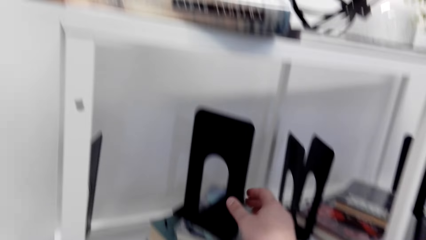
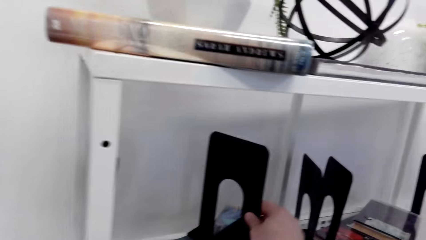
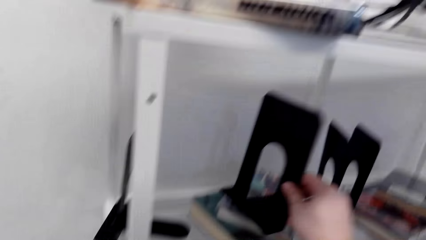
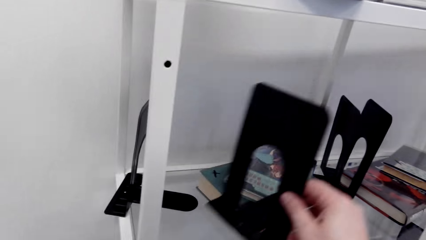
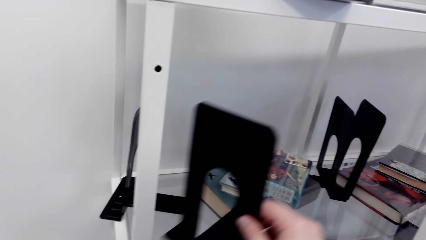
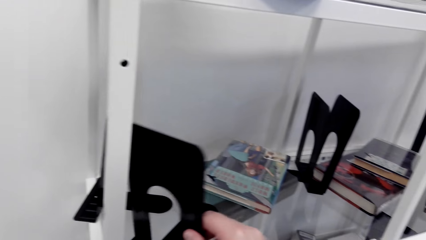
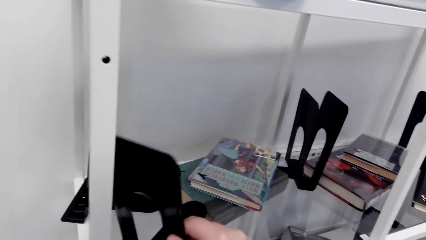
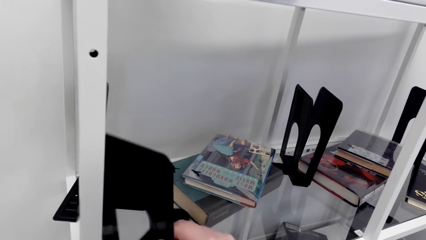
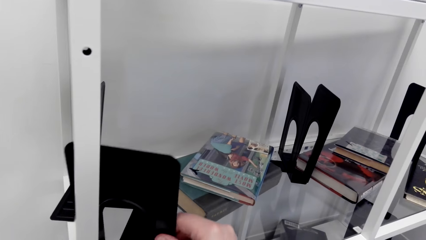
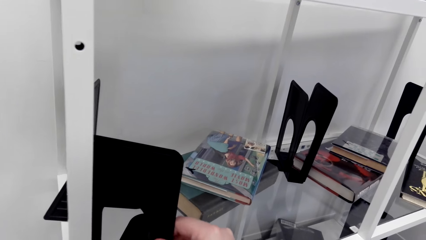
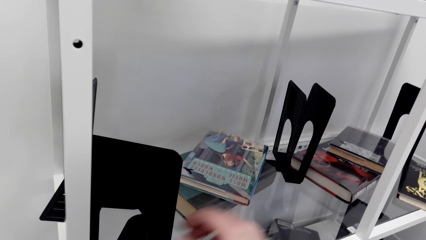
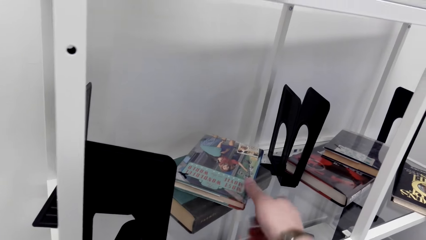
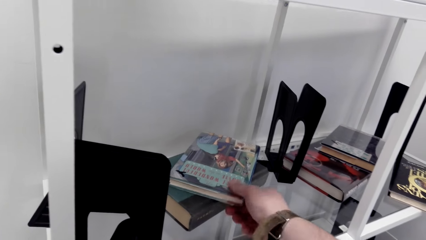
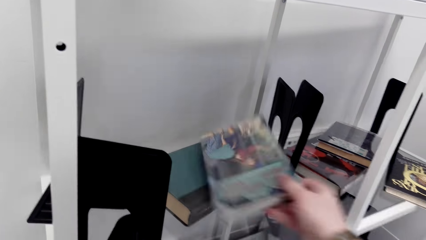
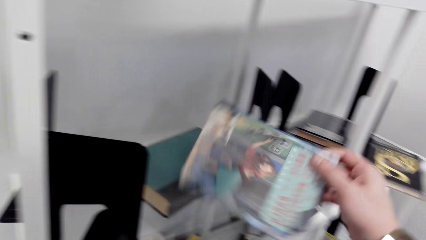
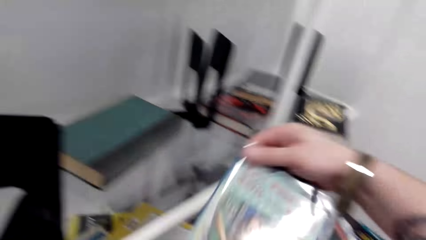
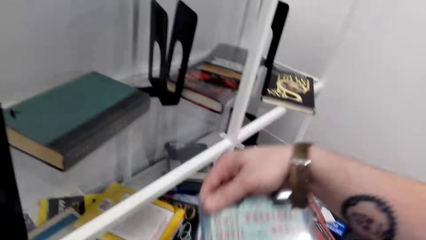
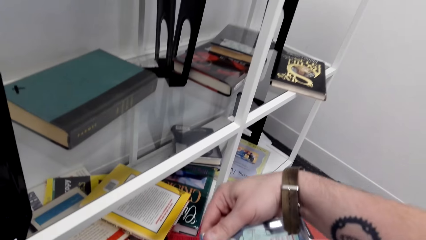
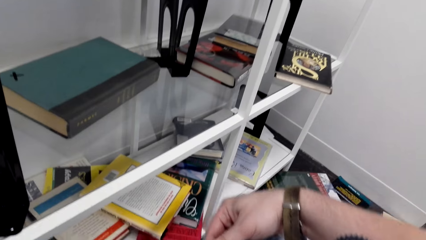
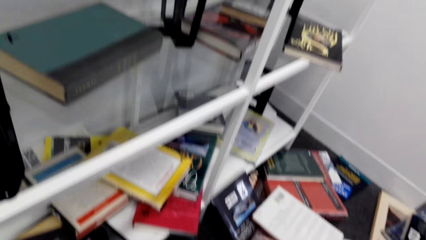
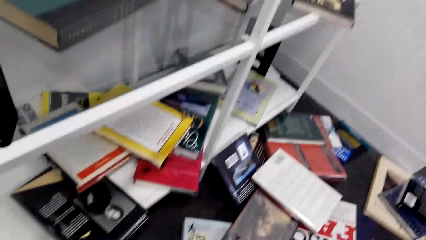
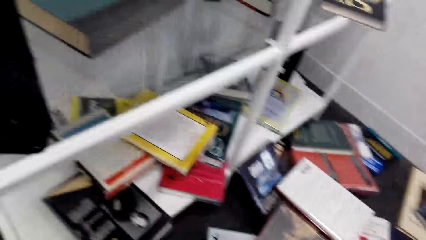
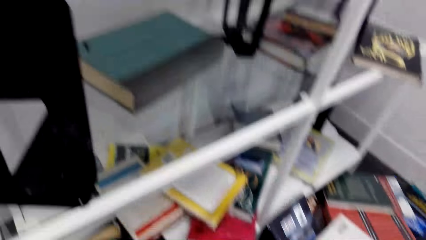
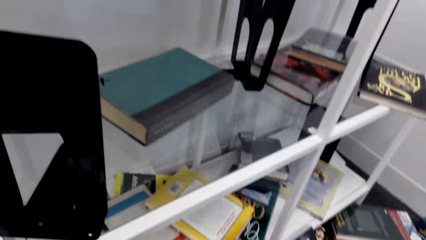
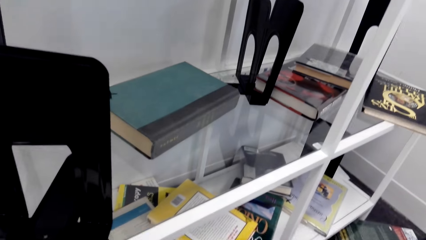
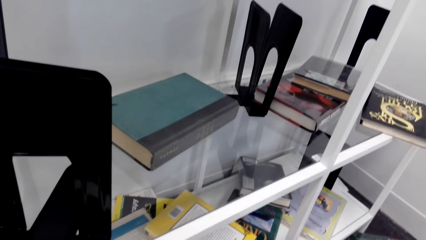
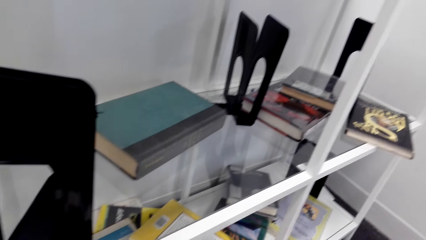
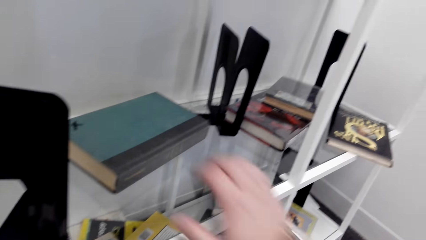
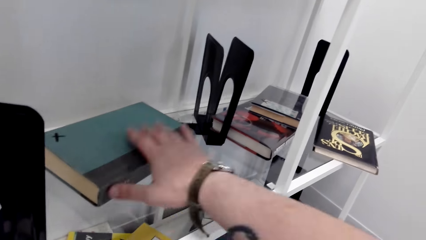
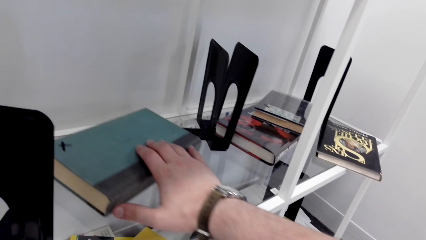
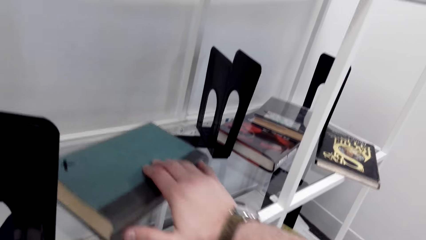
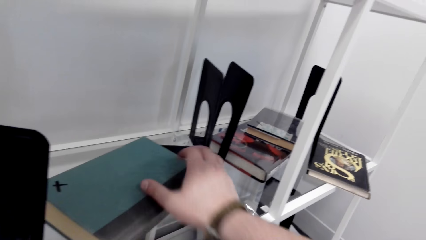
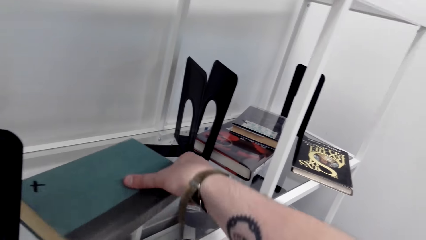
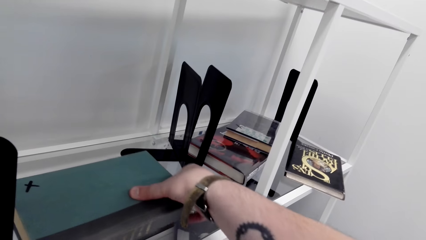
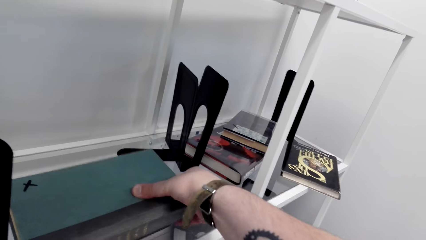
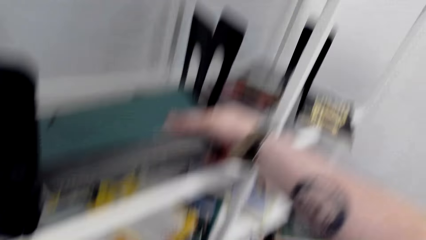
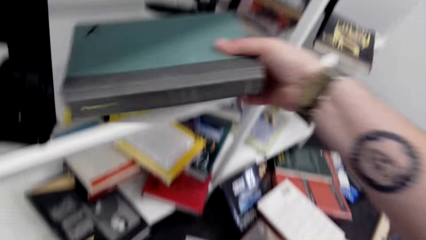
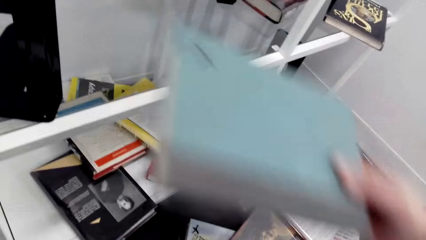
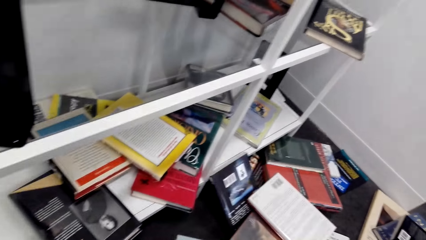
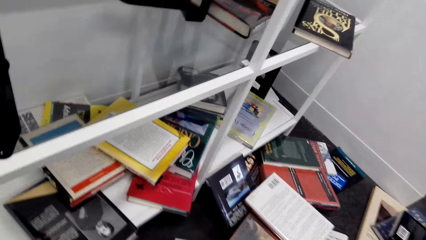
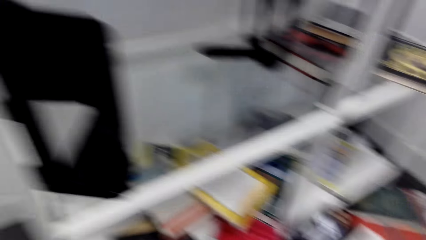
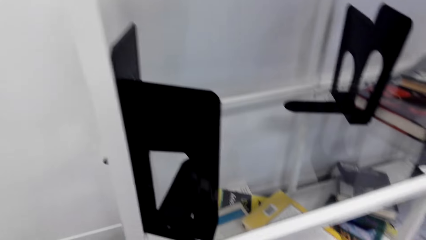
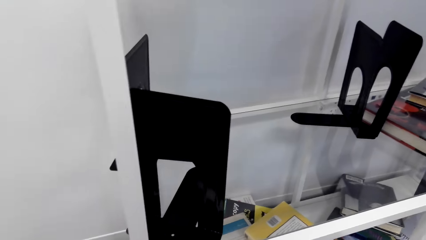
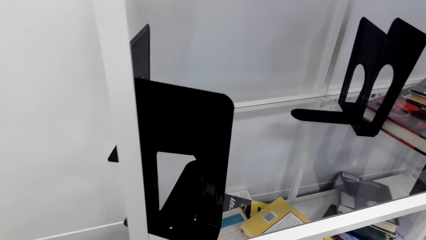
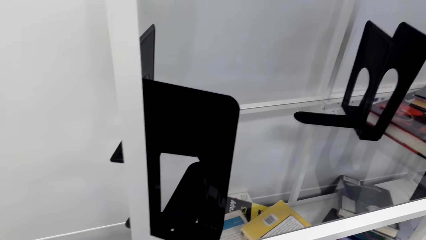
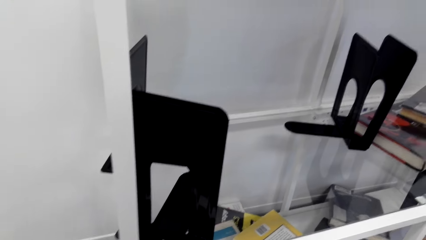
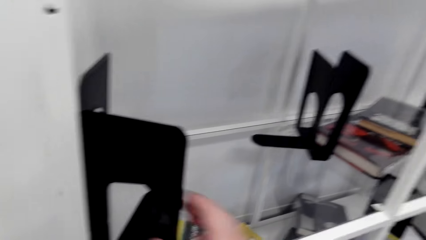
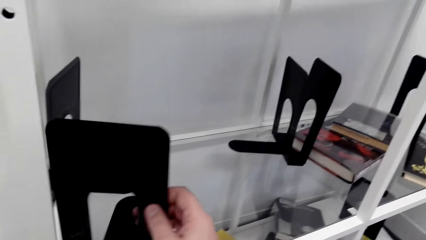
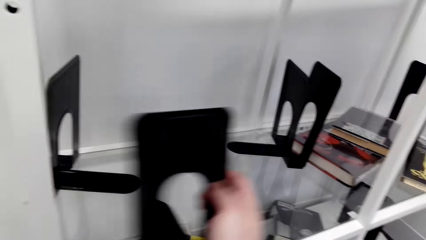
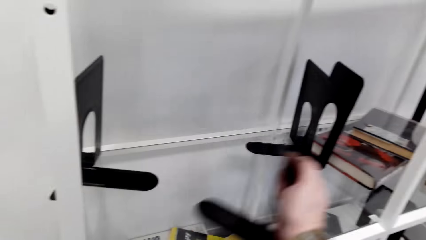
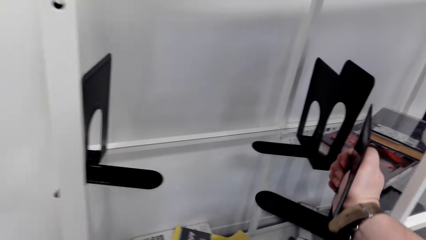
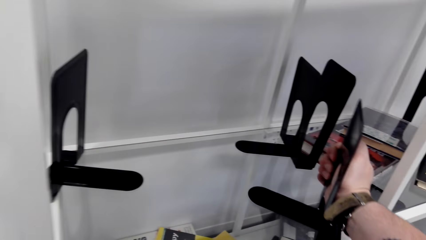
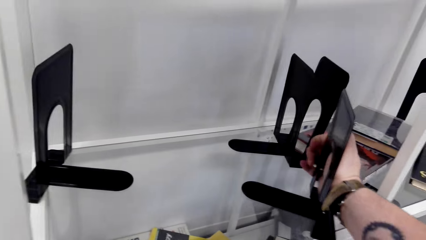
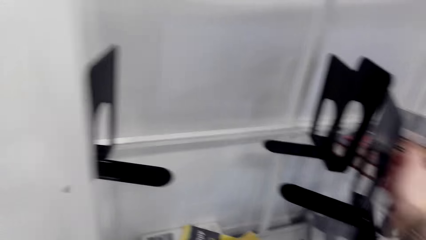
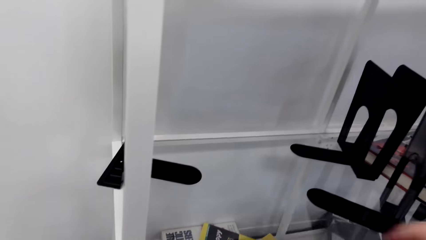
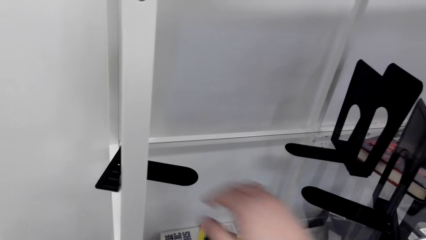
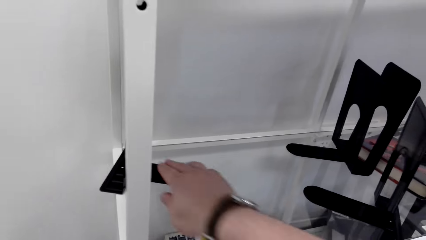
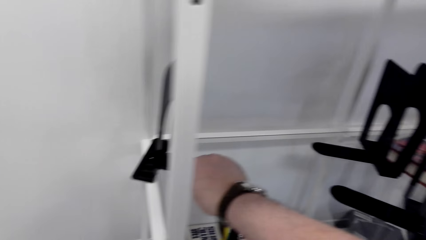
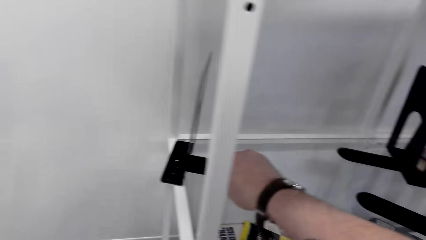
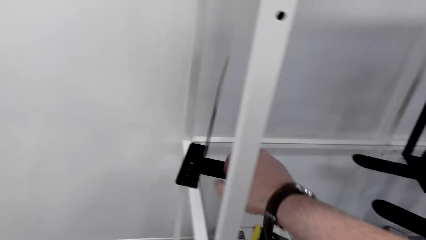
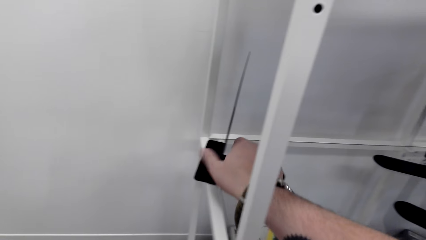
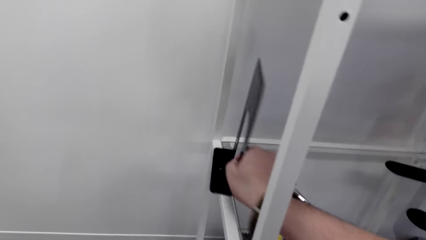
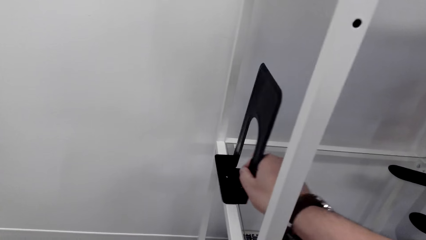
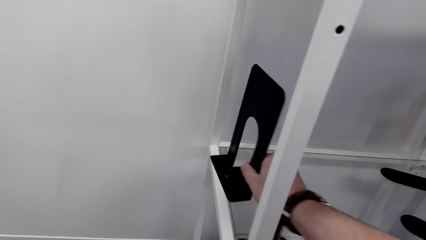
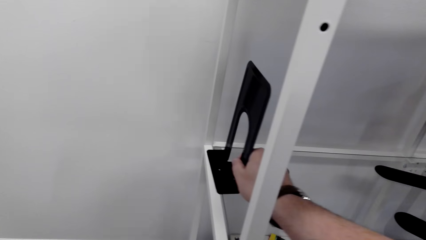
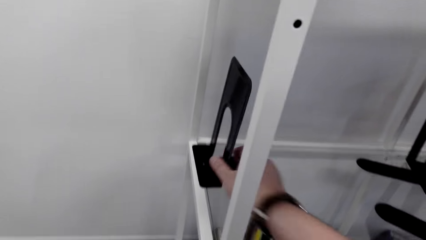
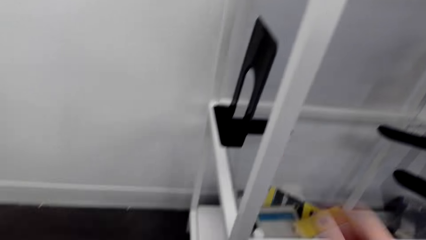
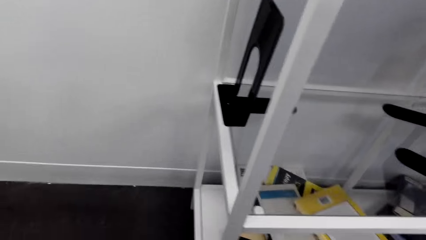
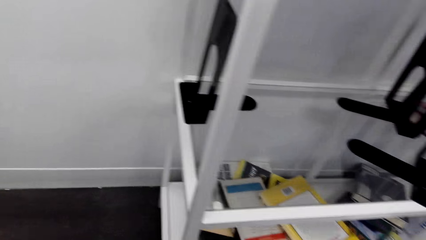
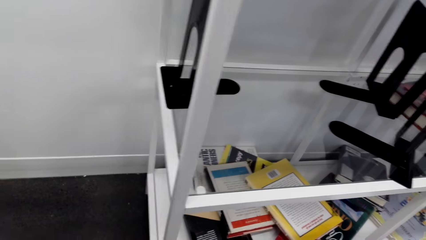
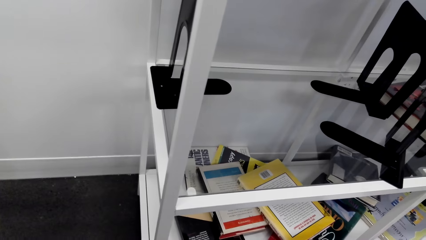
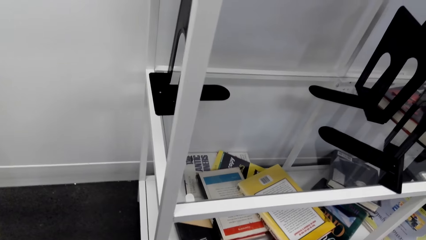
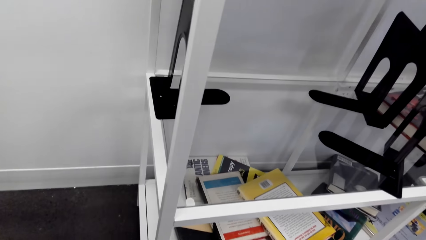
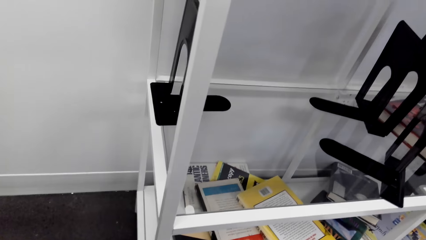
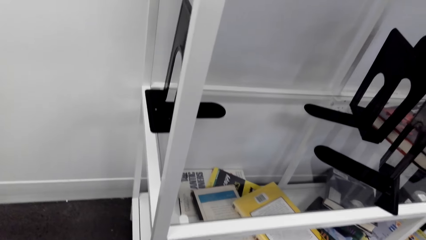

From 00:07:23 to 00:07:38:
The camera wearer moves the book holder. They take the book holder. They put the book holder down. They pick up books from the shelf. They put the book down. They take the book. They arrange the book holder. They move the book holder.
